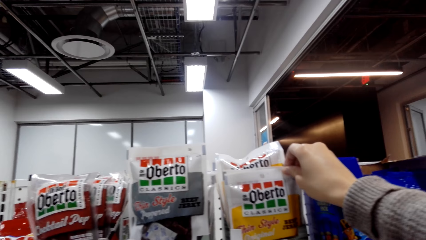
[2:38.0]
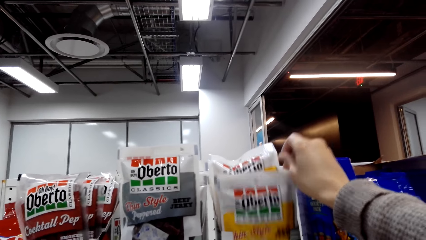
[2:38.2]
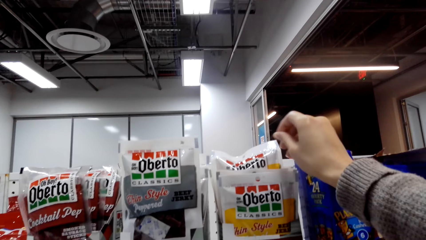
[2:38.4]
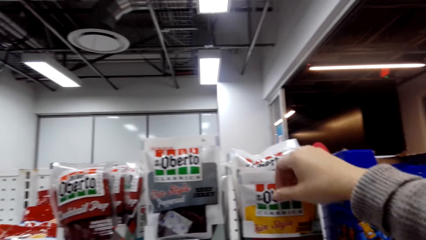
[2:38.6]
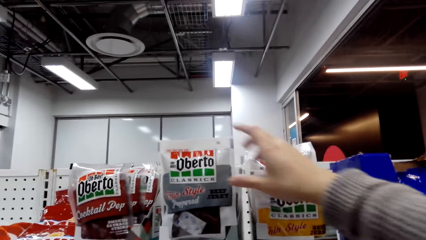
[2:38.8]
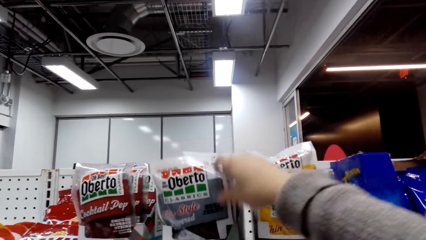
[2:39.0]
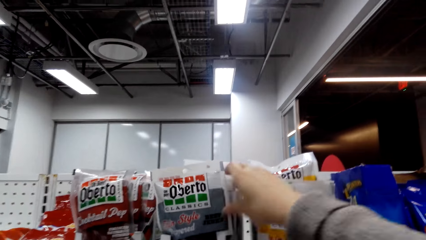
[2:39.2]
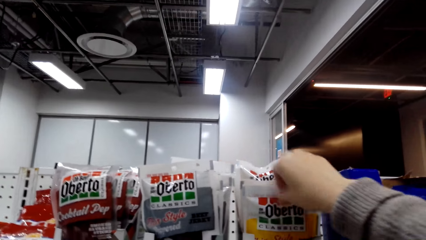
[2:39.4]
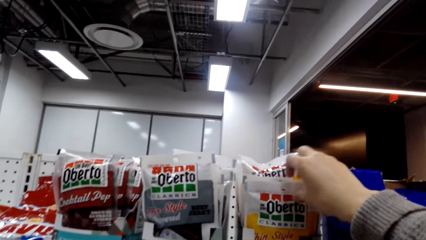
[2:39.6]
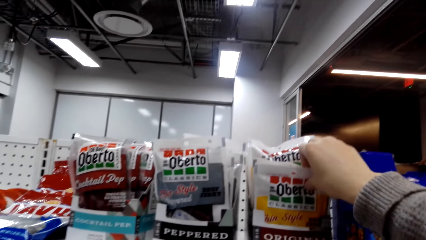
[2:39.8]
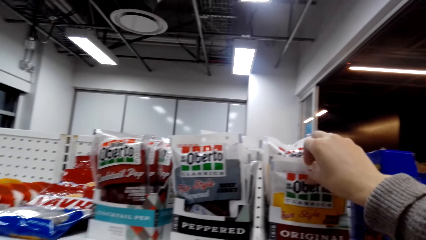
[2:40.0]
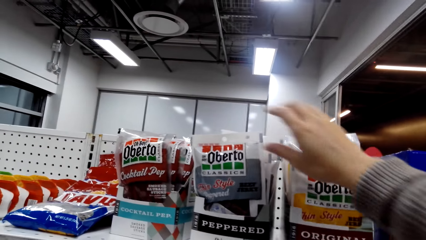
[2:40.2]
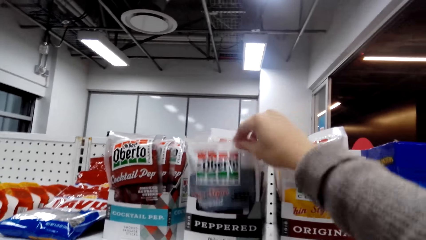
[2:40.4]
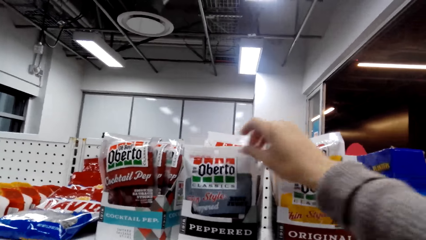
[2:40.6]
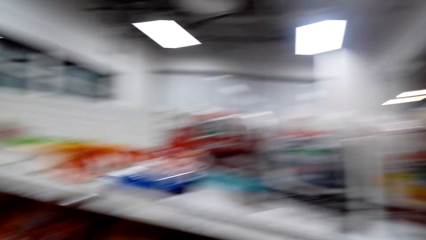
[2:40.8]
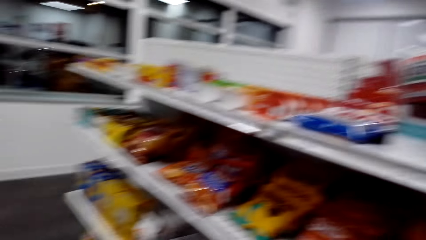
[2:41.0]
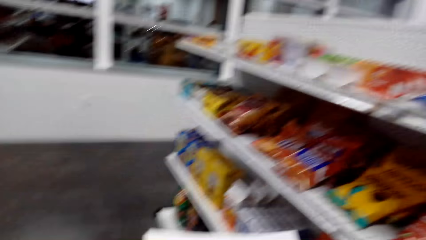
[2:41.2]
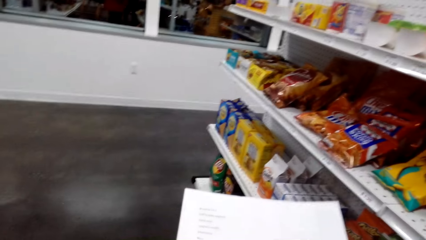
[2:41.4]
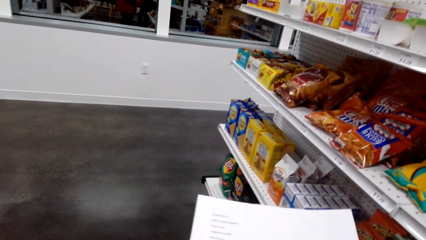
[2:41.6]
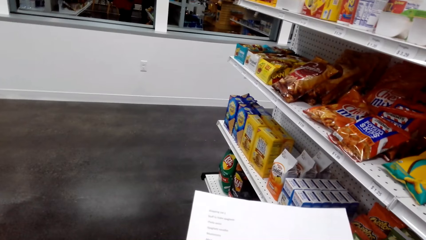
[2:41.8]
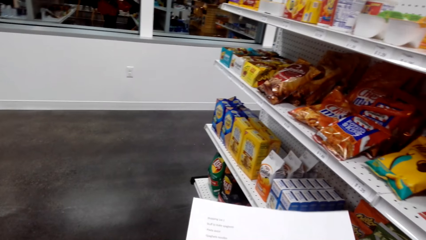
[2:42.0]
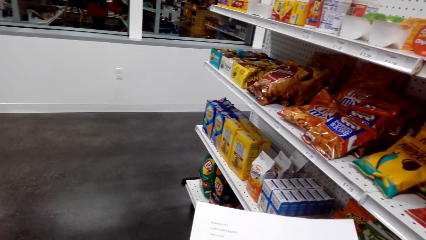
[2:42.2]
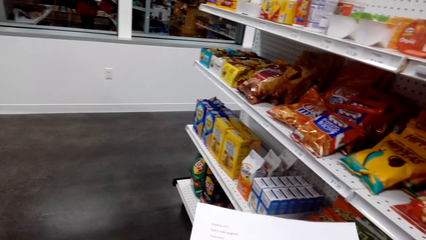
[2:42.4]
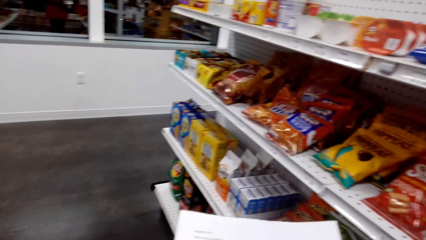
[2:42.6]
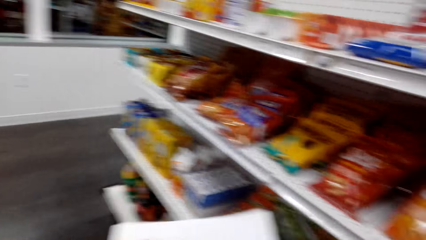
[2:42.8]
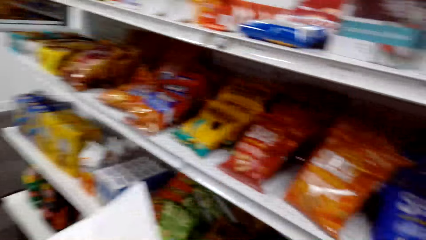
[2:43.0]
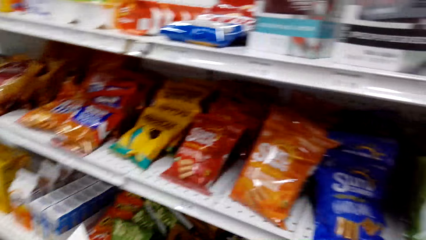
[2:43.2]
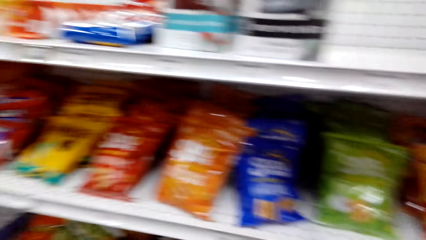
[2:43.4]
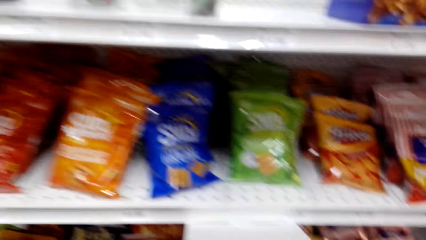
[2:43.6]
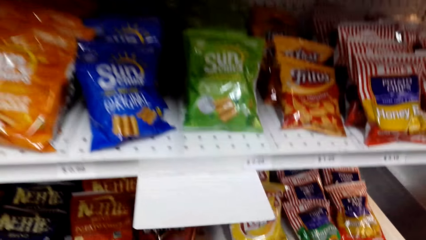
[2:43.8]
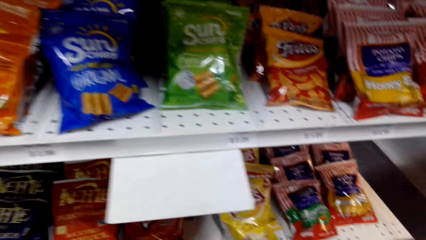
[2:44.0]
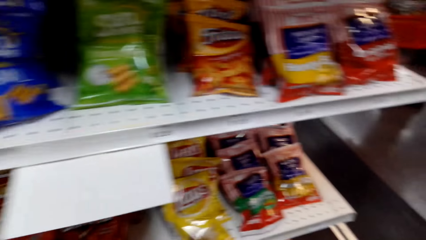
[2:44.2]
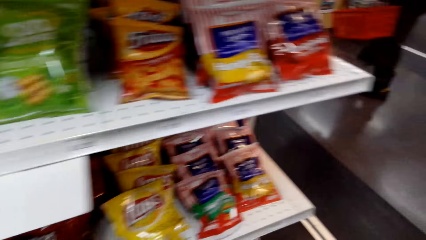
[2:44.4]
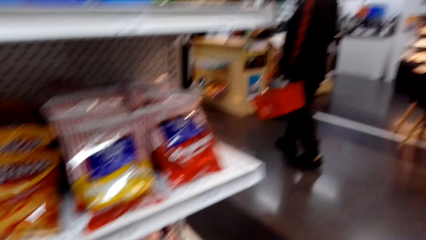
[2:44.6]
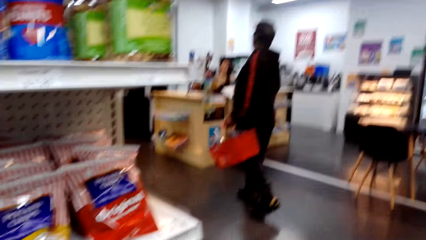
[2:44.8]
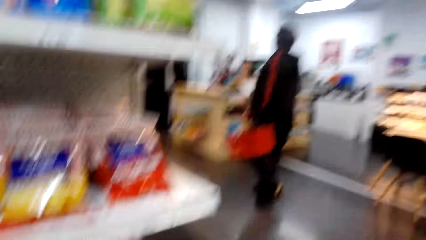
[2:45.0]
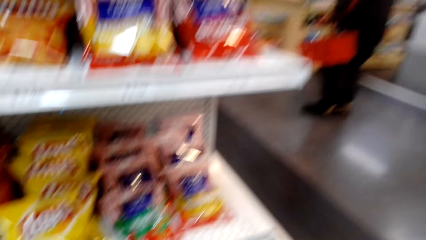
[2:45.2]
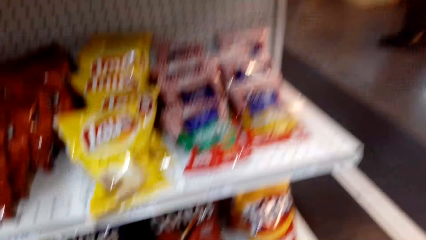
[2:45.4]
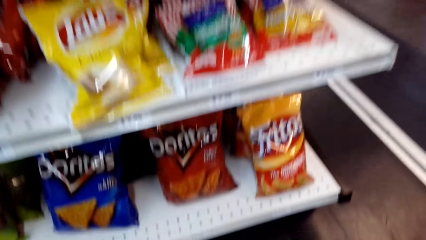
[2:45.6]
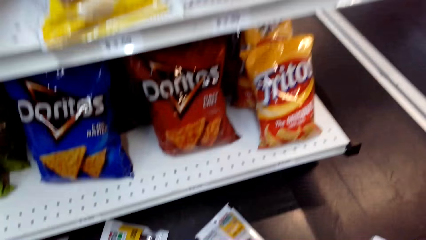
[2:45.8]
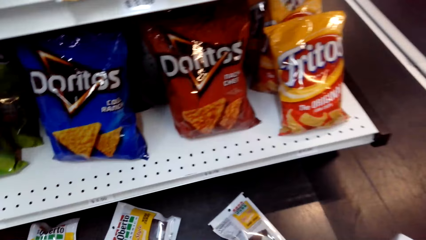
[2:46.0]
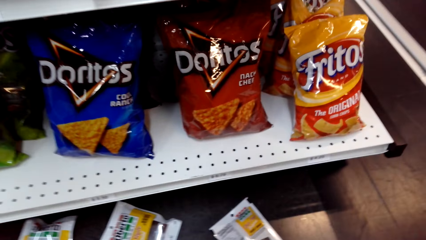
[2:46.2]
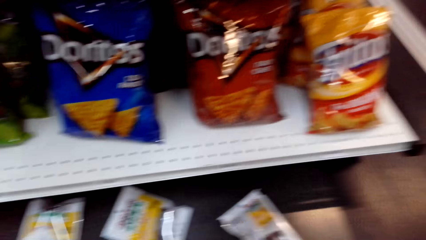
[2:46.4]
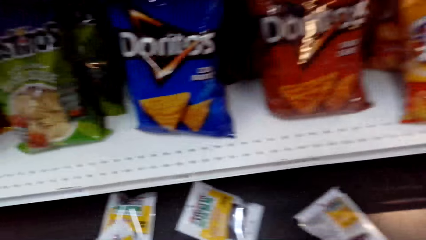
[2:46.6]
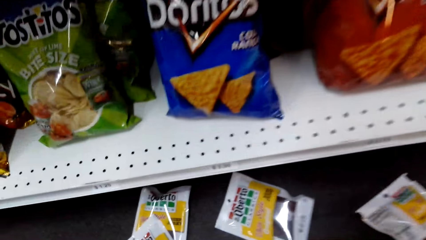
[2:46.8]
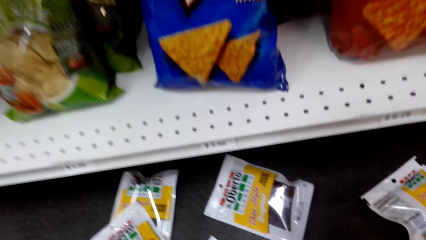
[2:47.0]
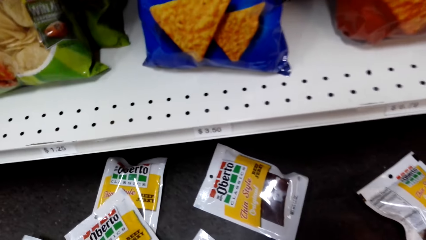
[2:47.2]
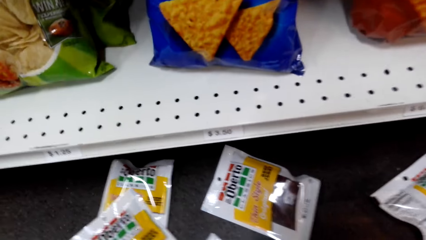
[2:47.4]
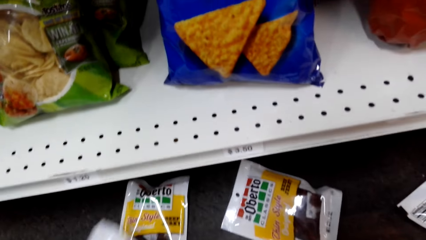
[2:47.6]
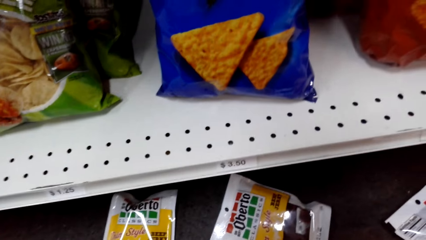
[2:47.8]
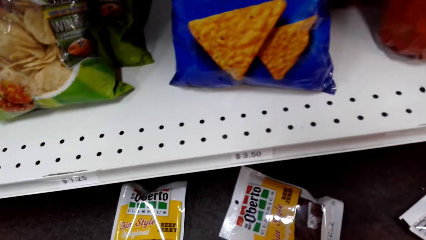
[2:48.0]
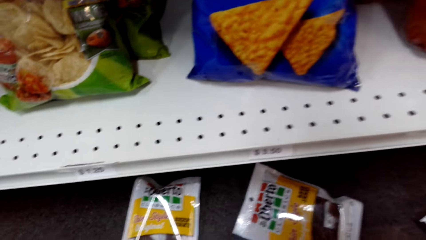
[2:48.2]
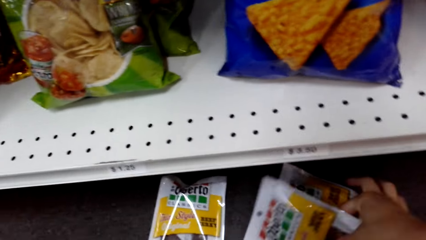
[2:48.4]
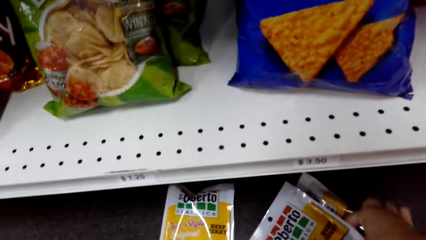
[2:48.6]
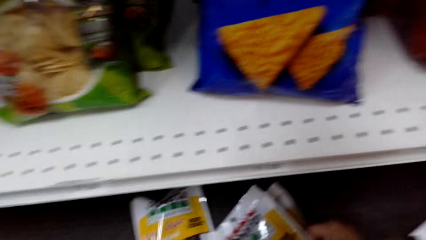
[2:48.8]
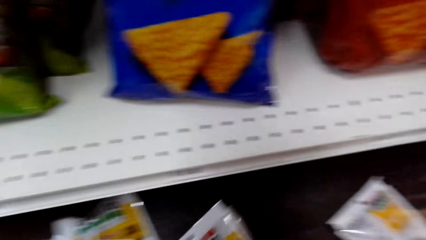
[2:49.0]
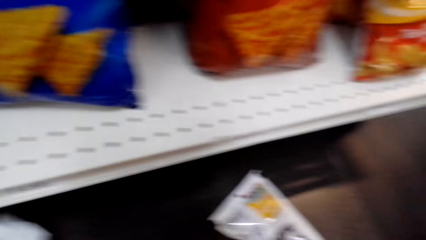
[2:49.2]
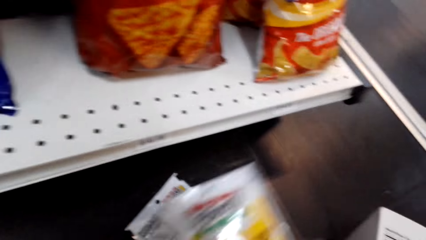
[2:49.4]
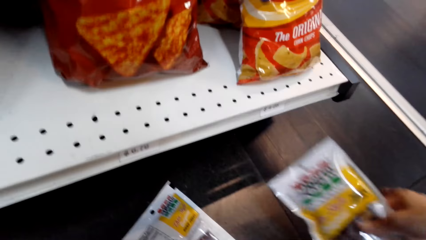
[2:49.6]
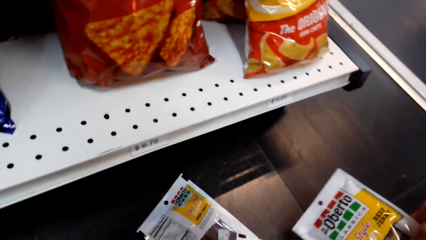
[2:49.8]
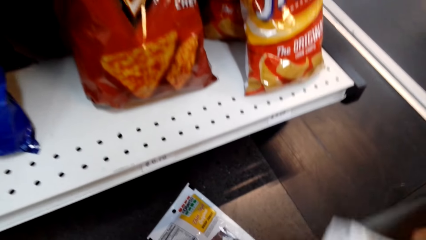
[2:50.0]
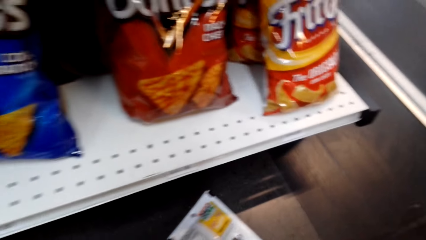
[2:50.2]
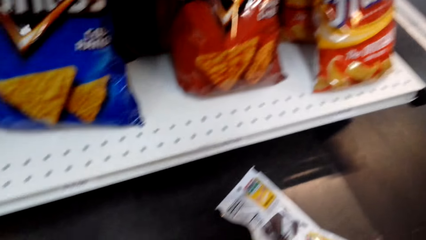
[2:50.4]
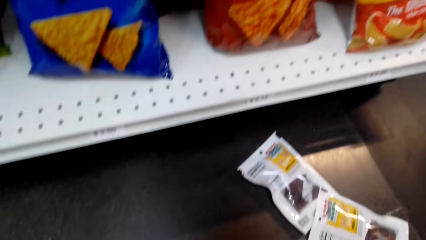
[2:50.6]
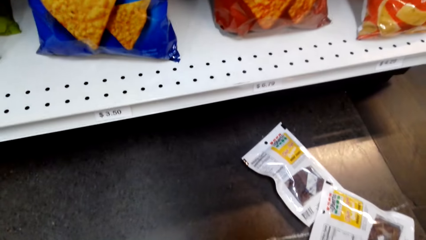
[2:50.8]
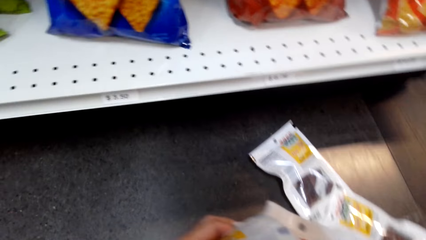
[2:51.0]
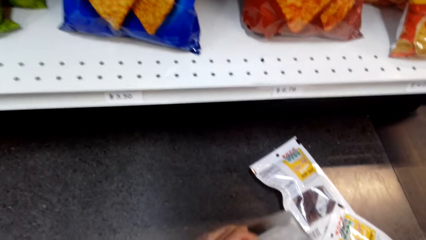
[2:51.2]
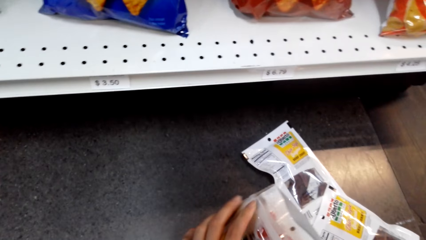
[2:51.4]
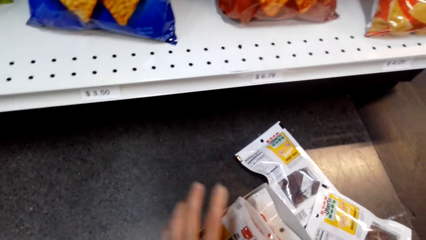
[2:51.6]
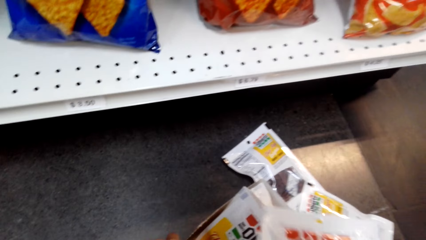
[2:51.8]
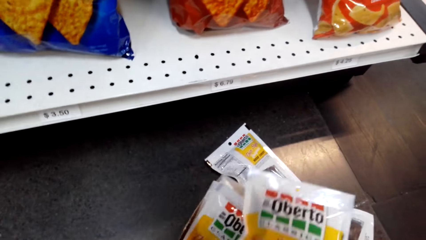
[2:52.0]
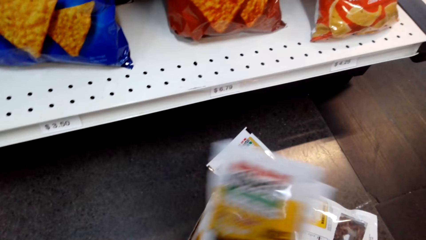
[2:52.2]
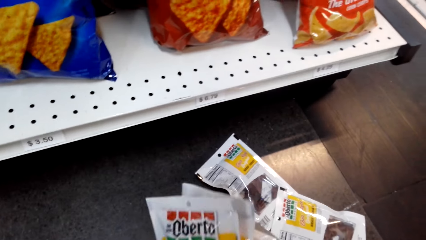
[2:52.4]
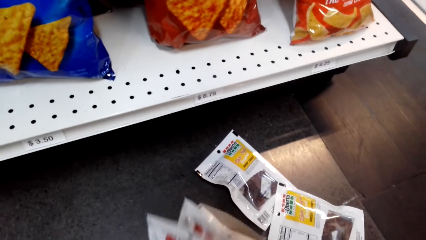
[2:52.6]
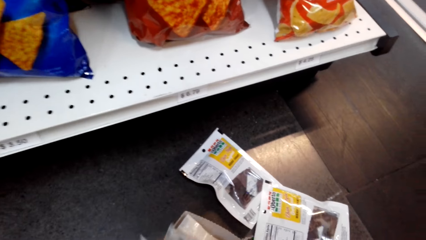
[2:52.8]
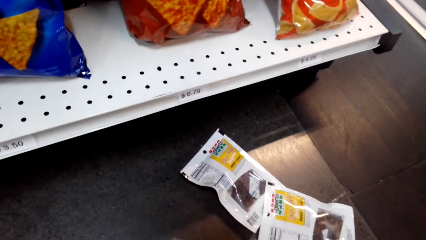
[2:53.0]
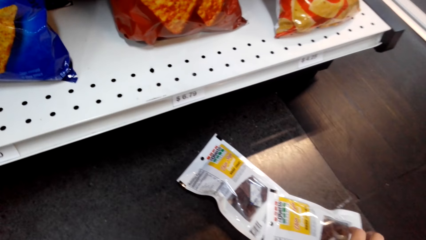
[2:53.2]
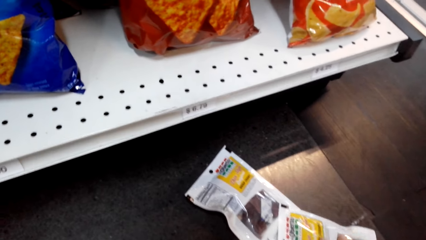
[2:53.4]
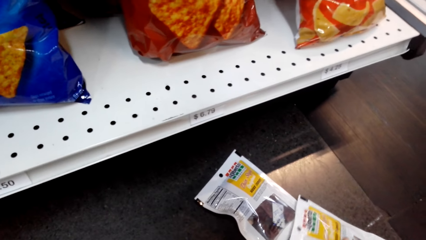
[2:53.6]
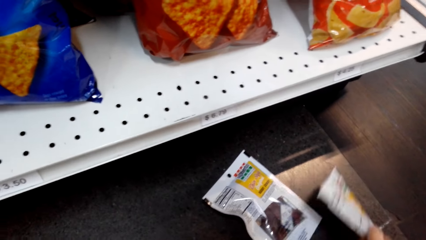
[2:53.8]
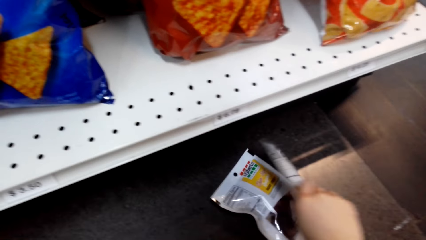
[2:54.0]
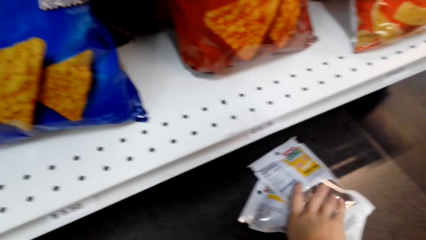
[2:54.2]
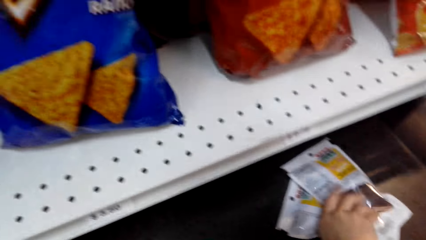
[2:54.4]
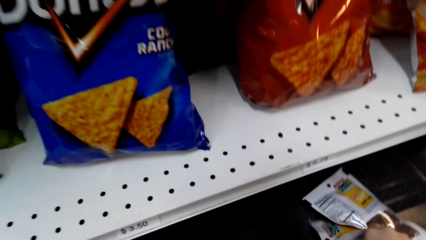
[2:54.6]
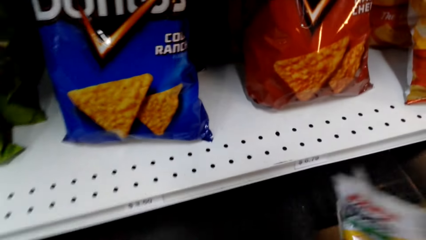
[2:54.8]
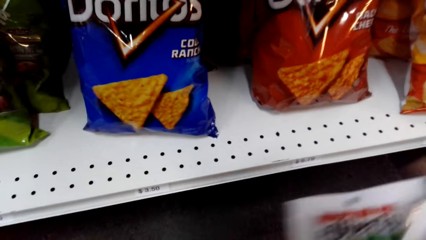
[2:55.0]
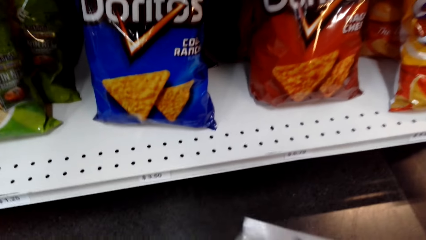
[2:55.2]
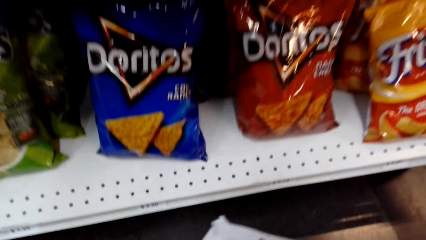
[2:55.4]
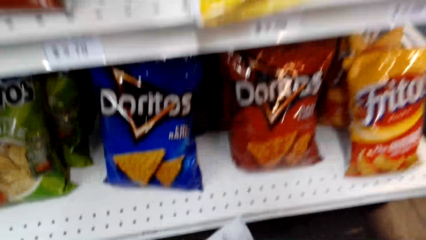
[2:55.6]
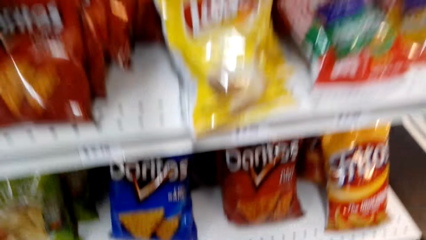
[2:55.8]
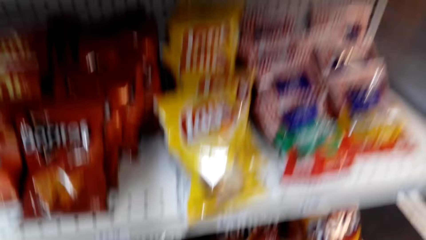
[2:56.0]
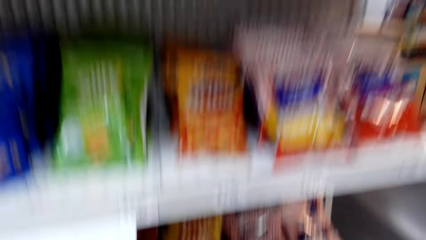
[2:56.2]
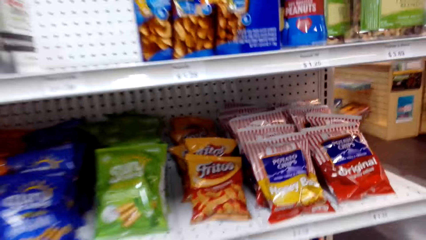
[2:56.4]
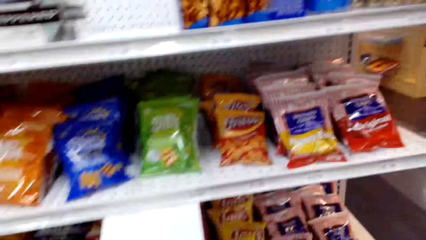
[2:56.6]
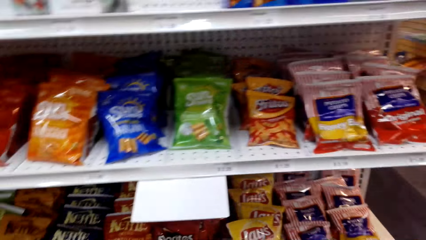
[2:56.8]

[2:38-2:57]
The camera wearer is picking something. They look at the shopping list. They look at chips. They pick the beef. They drop something.
